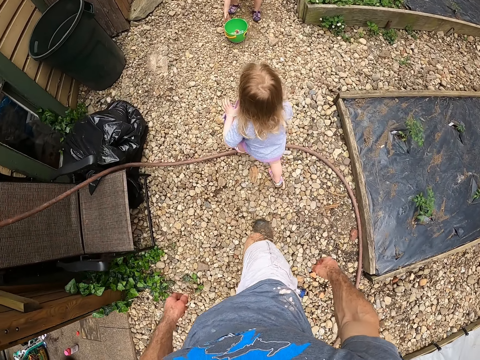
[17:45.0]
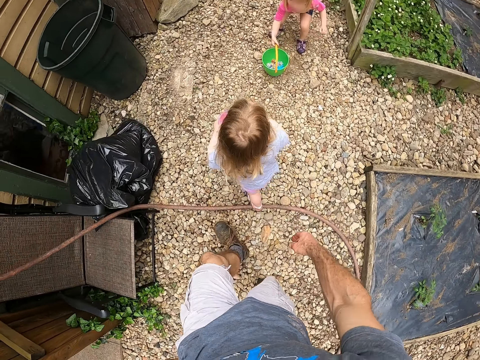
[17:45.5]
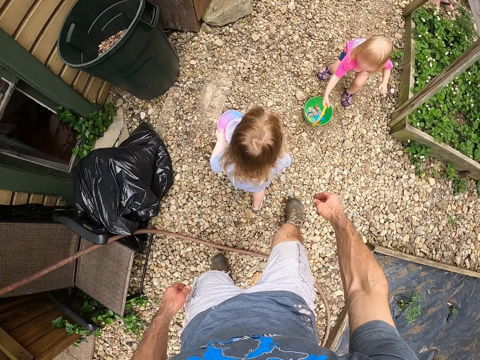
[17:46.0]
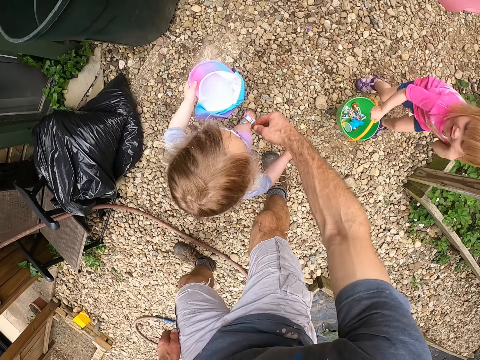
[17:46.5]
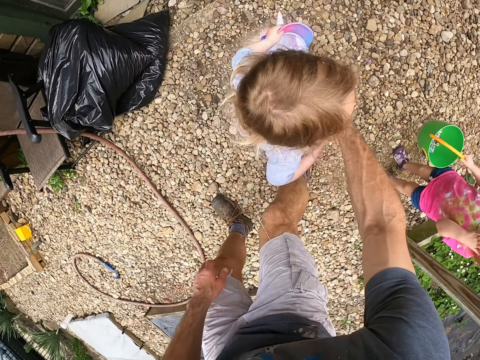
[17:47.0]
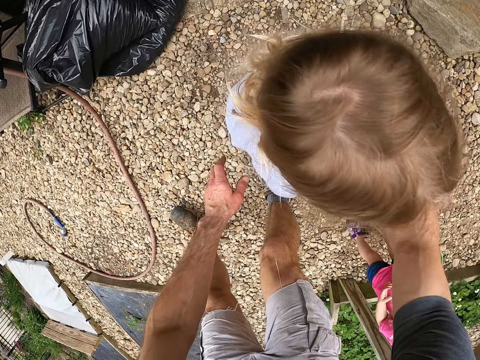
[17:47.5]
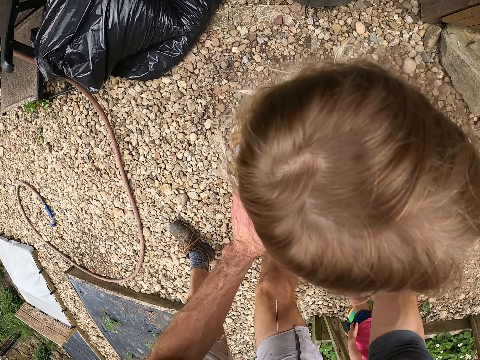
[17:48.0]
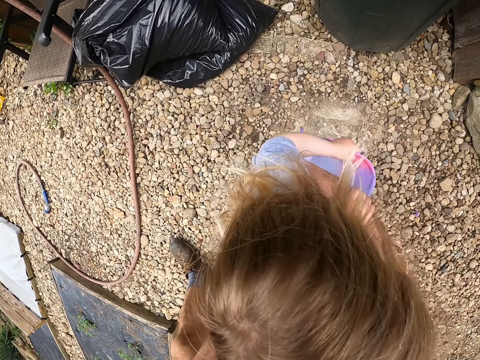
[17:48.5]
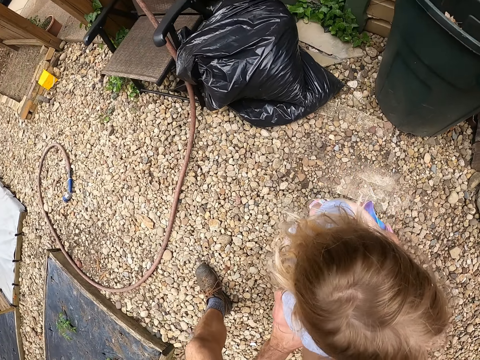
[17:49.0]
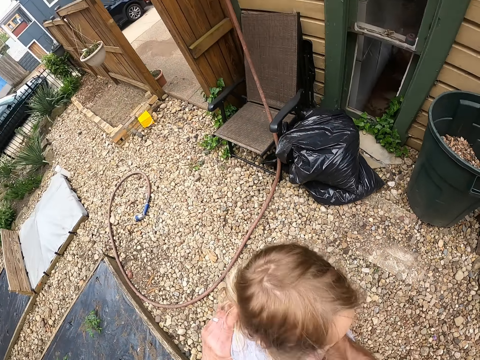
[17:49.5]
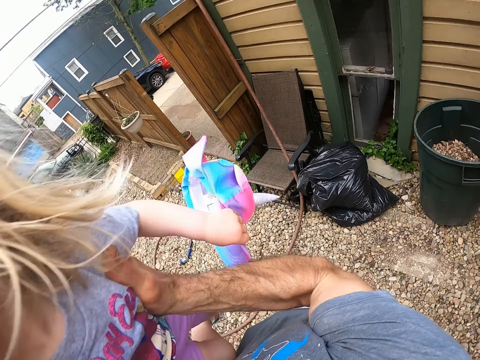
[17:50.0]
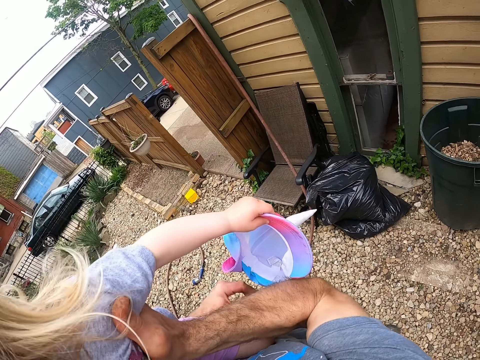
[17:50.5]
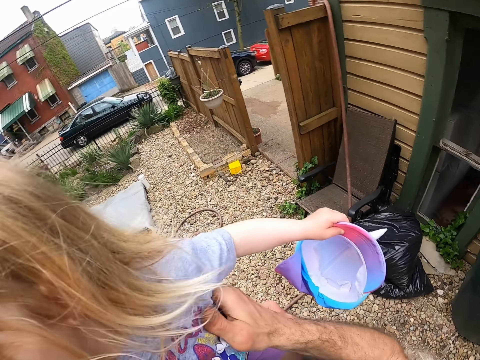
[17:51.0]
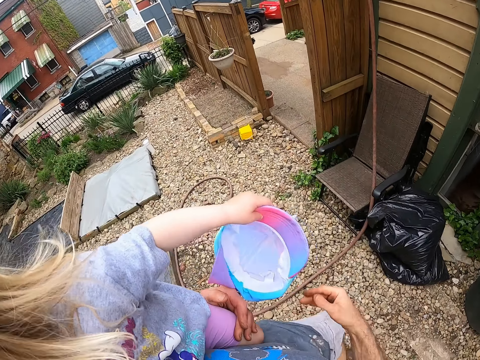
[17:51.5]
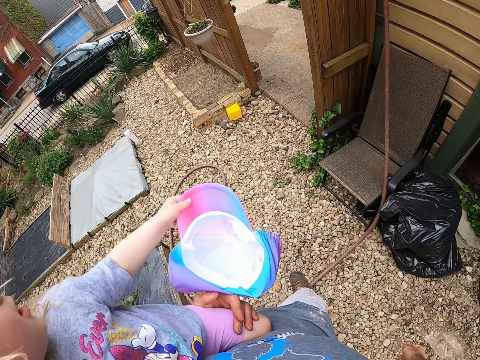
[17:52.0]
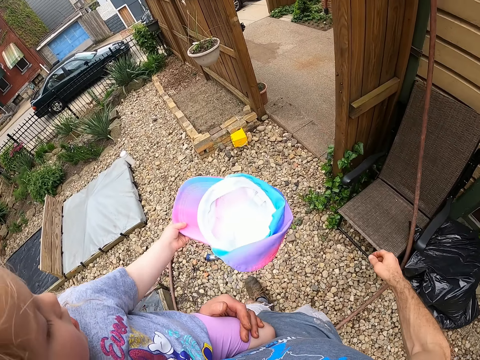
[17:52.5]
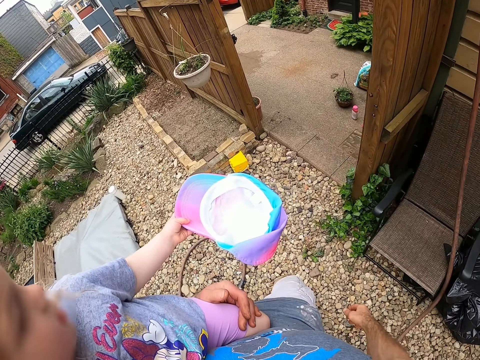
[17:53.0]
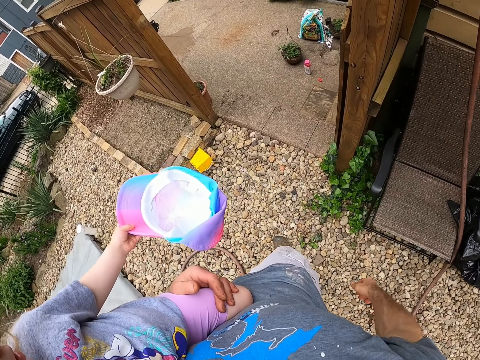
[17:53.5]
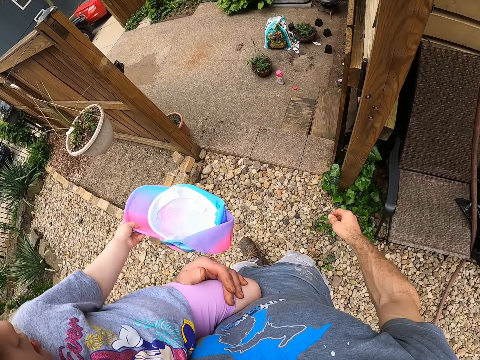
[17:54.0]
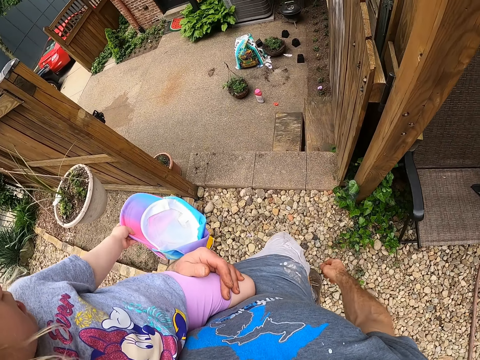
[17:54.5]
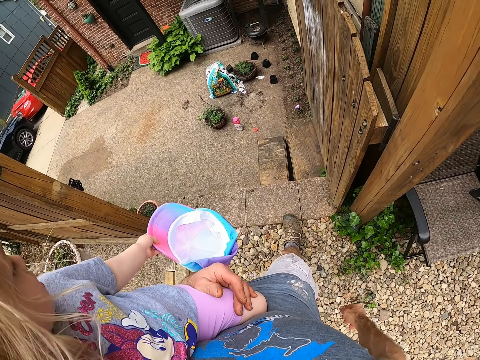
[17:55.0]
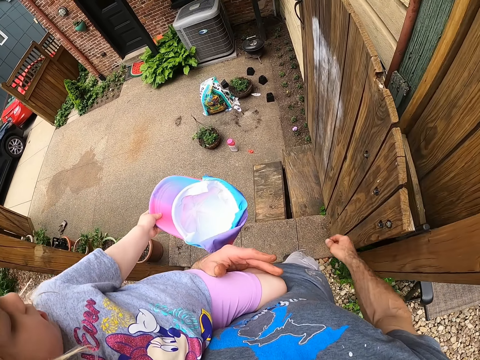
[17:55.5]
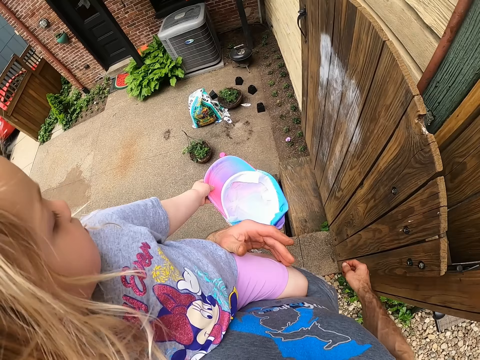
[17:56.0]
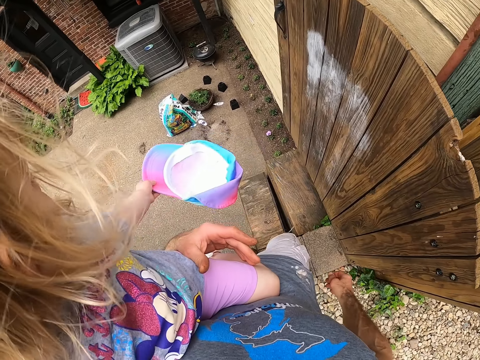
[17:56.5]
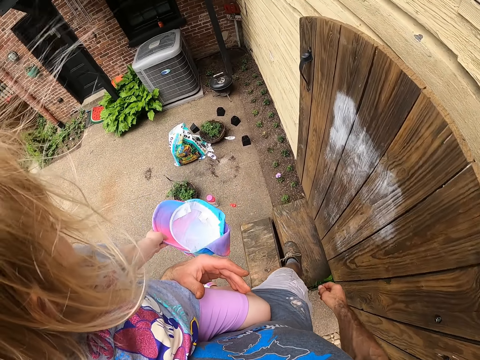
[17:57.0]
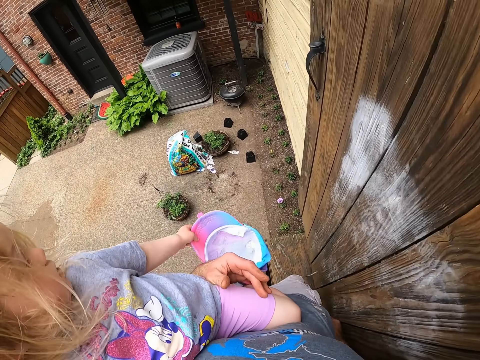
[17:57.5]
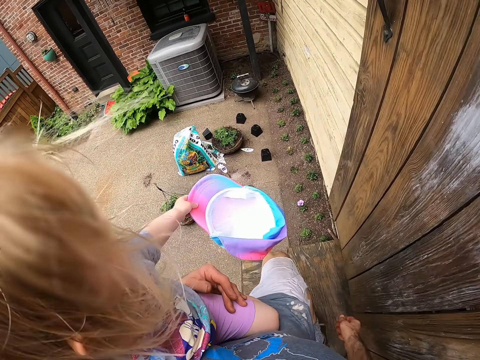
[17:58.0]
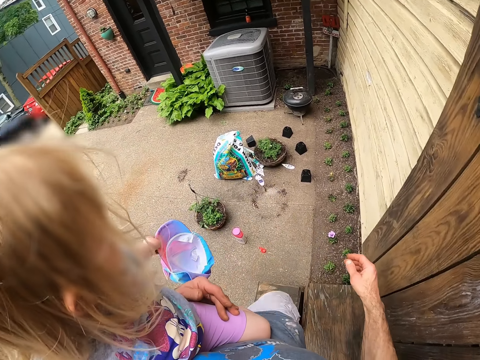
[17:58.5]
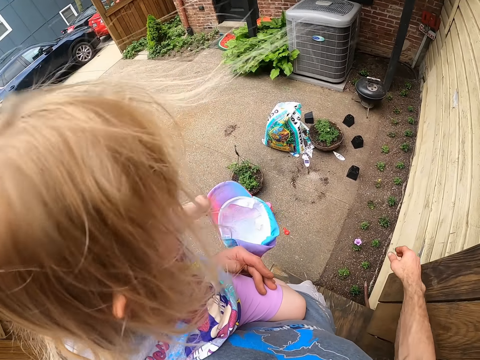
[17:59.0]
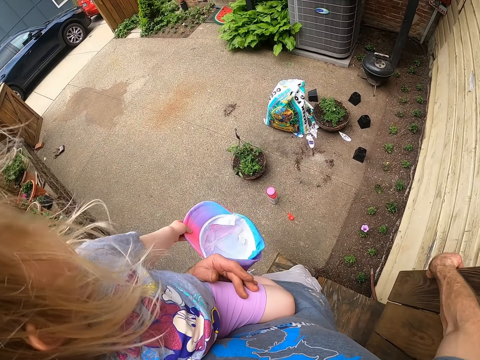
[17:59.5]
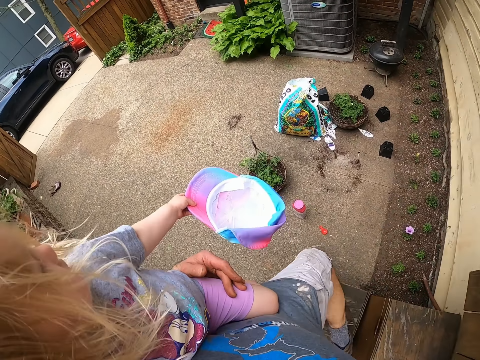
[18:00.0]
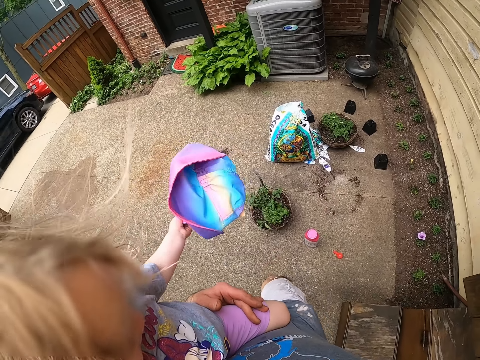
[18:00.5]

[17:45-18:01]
A child walks after another child. The camera wearer walks behind the children. They carry the first child. They walk towards the door. They walk to the garden. They use the stairs.

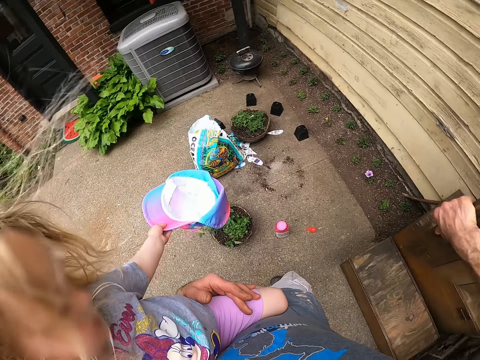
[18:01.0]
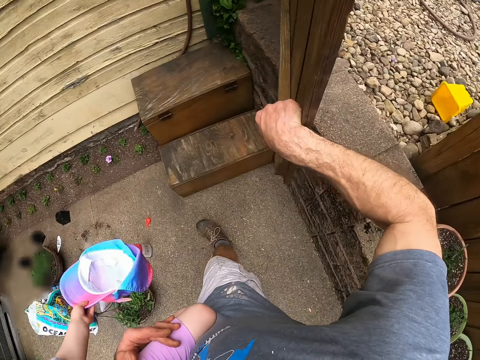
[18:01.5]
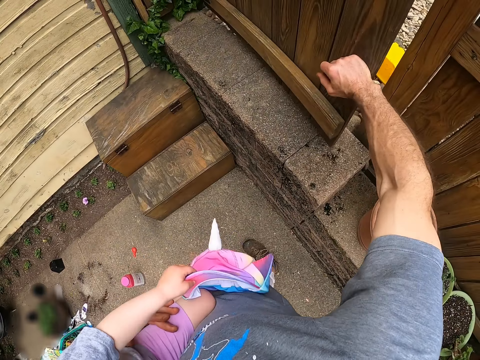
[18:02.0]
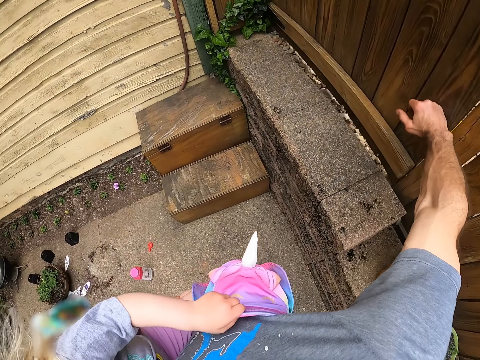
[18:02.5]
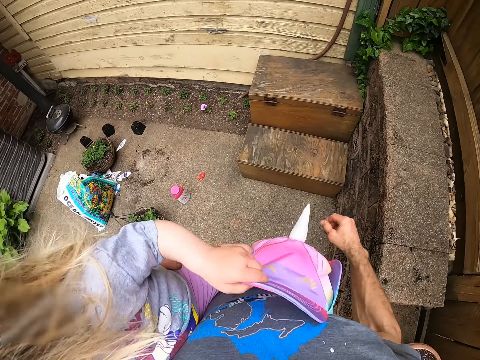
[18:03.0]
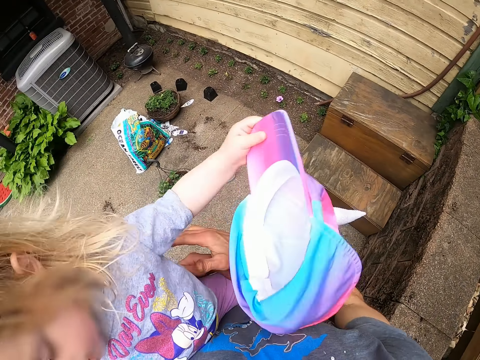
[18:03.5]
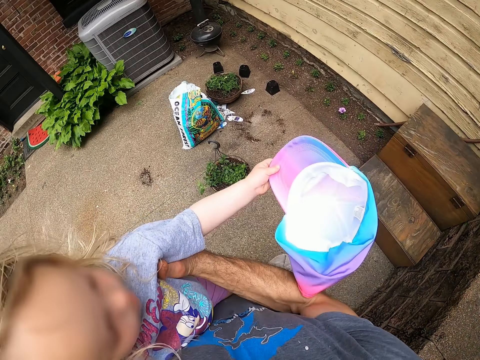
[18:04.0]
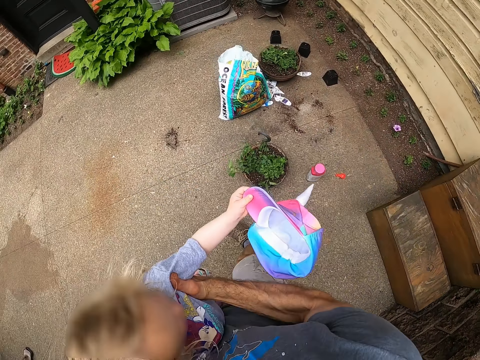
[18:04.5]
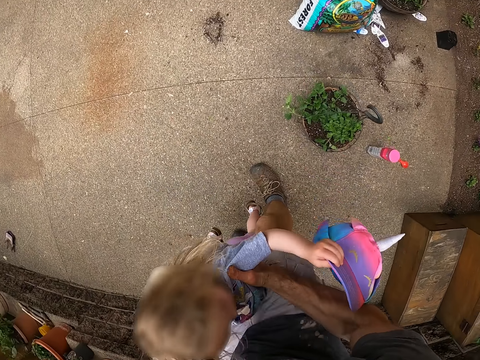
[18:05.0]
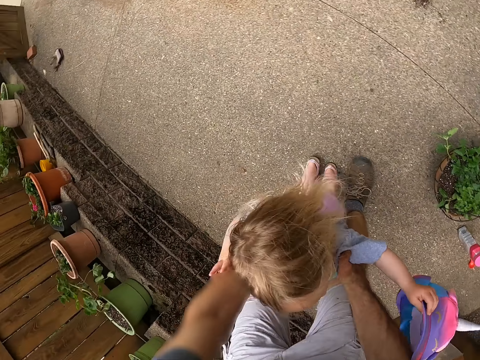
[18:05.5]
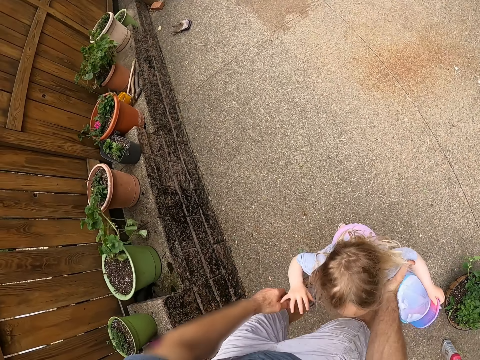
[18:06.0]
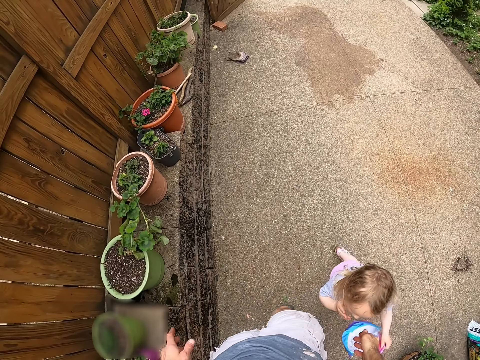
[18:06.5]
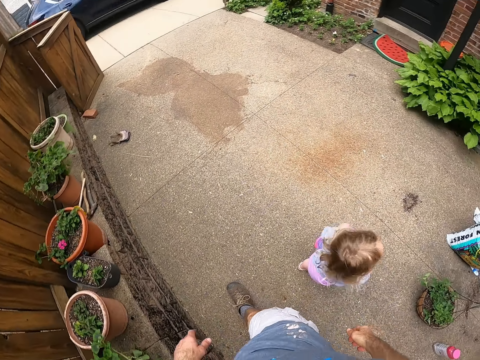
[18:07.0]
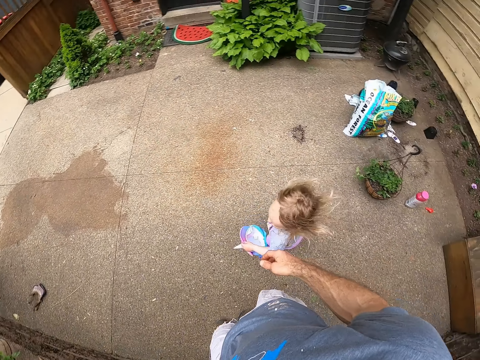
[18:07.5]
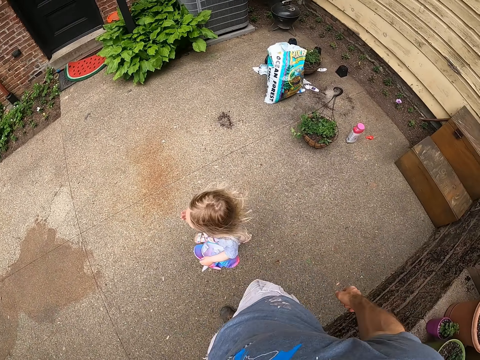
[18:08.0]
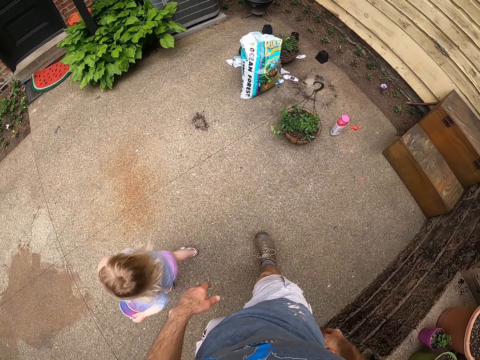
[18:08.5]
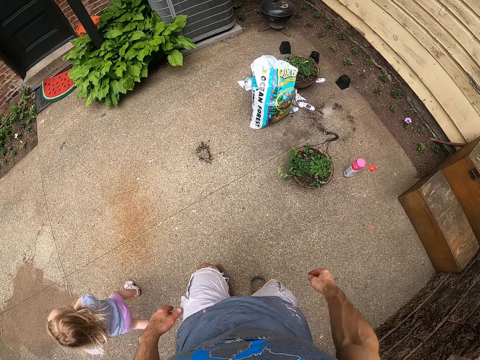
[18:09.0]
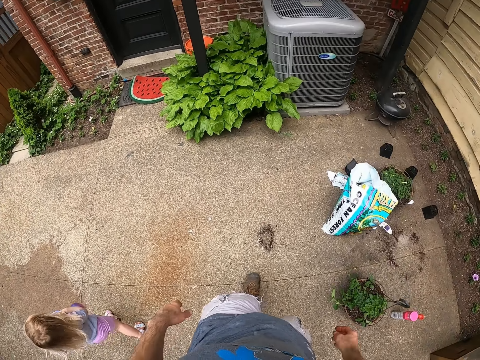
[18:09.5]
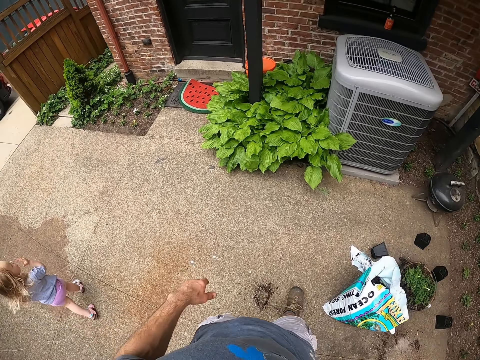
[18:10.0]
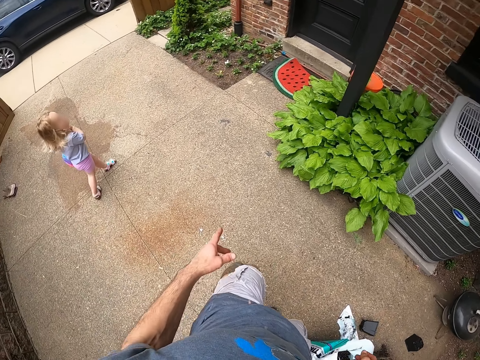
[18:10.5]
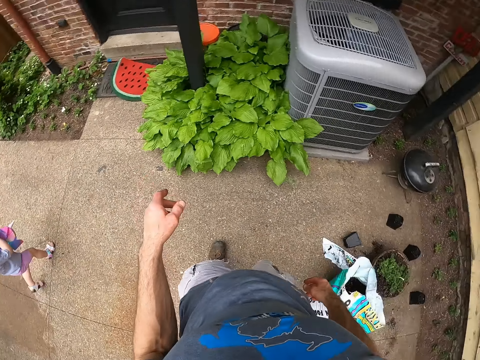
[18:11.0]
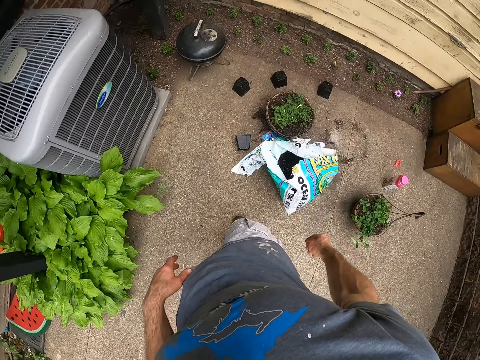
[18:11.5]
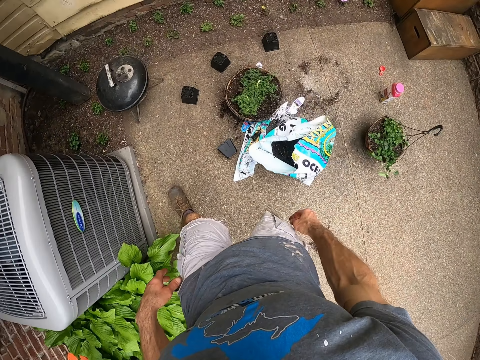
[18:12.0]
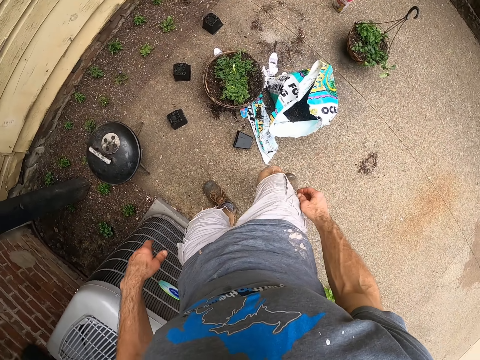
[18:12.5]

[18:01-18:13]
The camera wearer closes the door. They drop the baby on the ground. The baby walks around. The camera wearer walks towards the pot plant.
